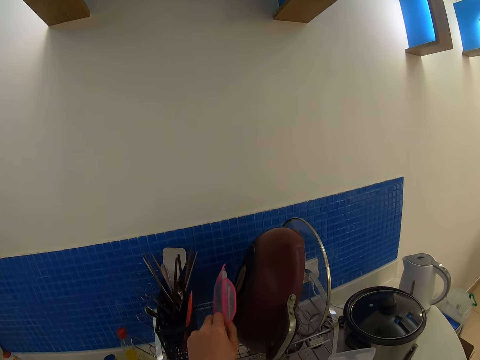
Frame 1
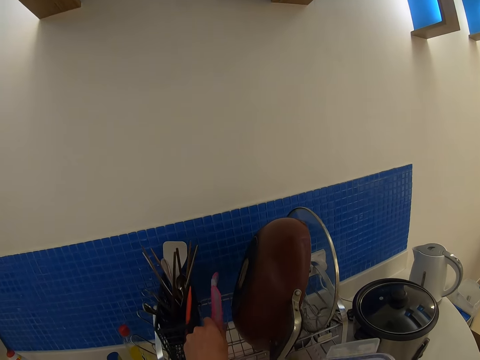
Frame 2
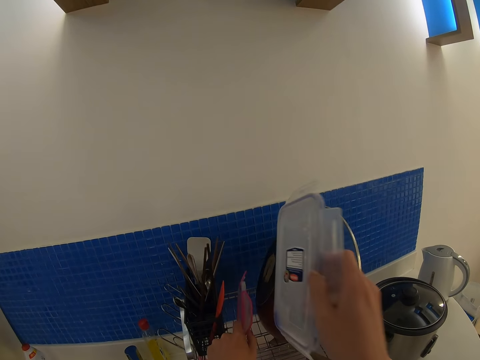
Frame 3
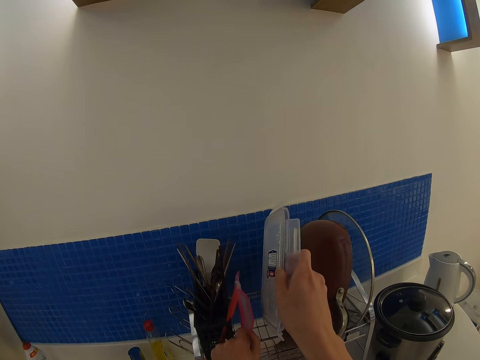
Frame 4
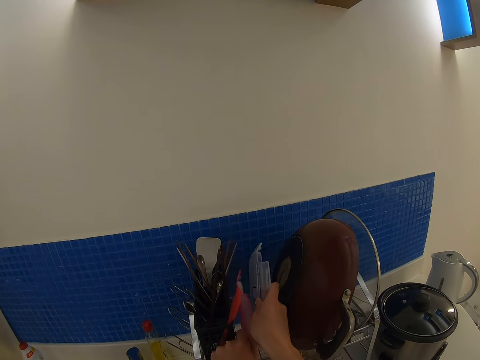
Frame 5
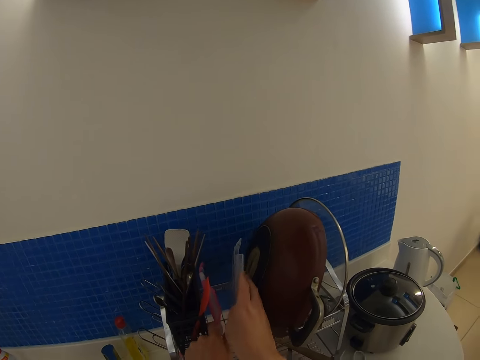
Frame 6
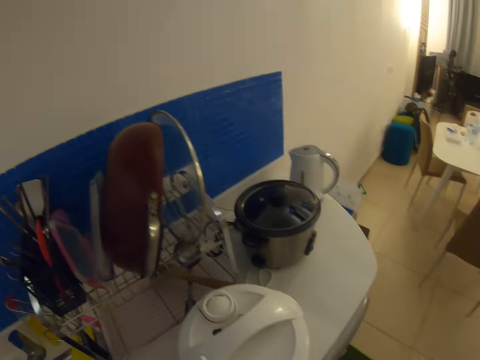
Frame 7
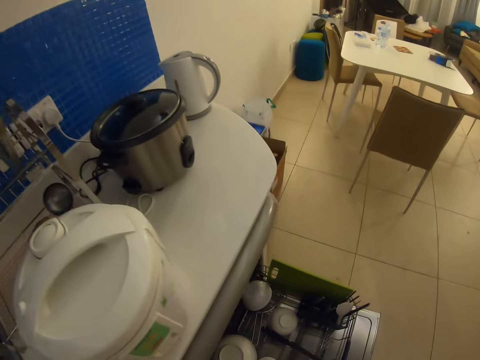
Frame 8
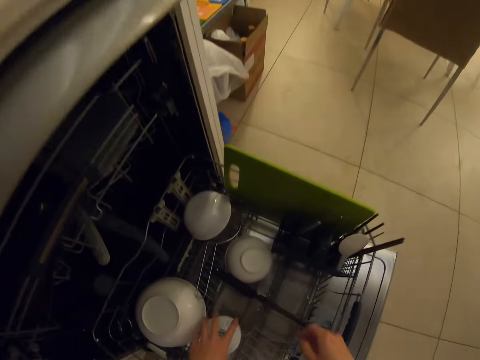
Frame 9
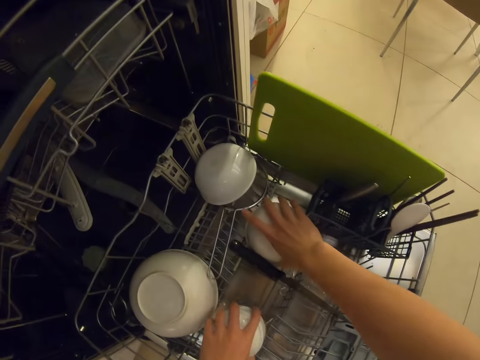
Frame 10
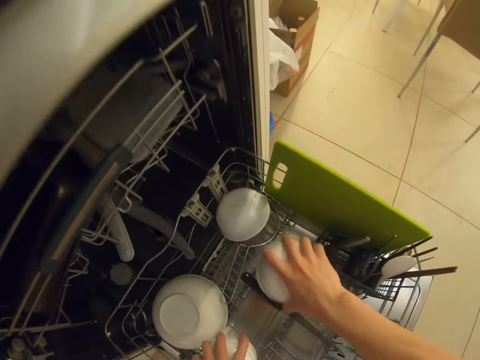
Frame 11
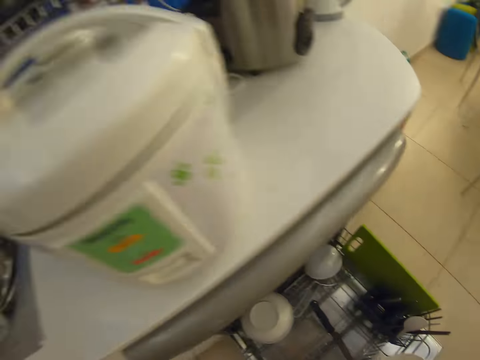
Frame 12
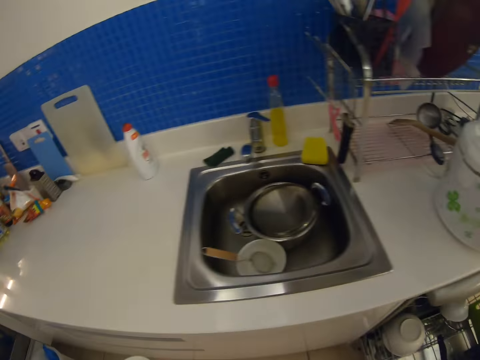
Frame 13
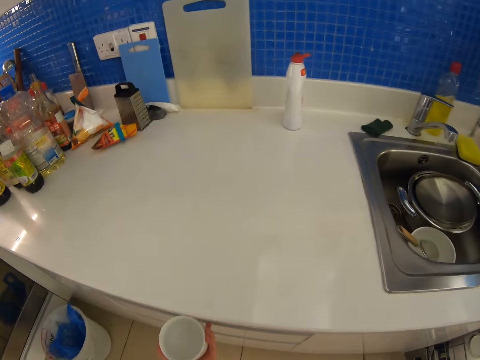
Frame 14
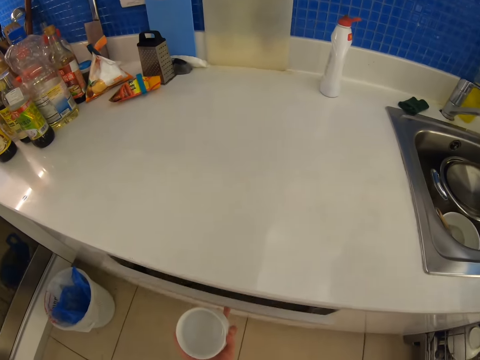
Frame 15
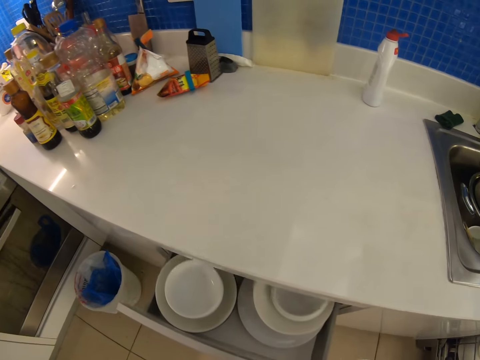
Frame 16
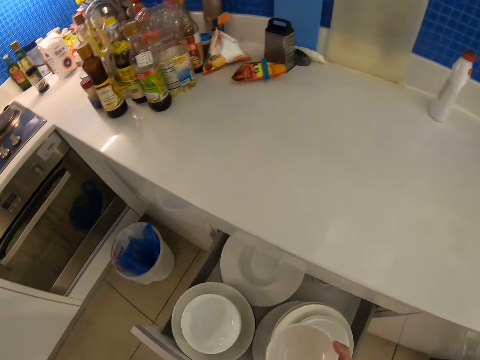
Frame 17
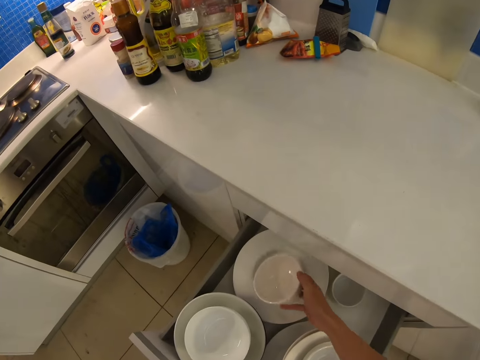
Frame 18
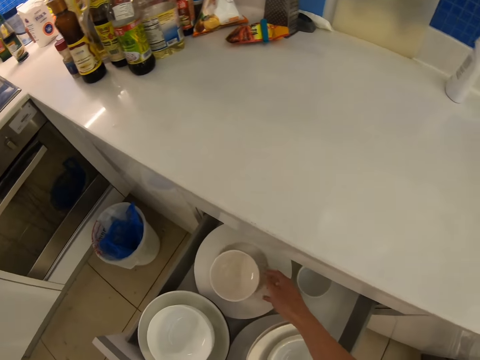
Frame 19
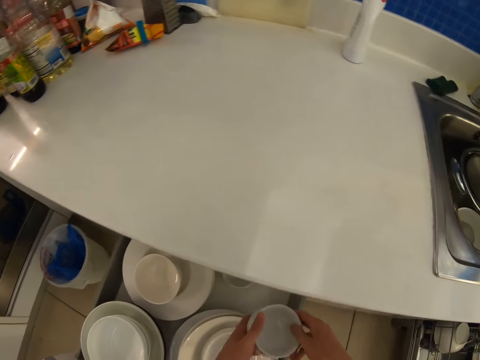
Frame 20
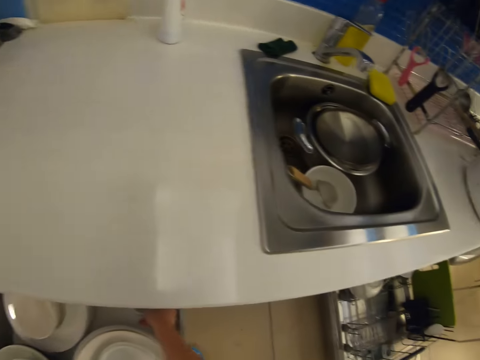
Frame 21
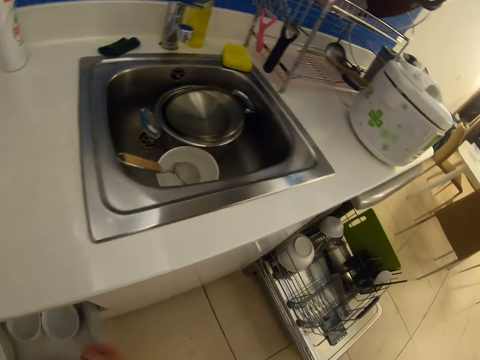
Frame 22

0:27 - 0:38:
The camera wearer puts the lid on the dish rack. They pick the bowls from the dish washer machine and put them in a rack. They open the cabinet drawer and put the bowls in the cabinet drawer.

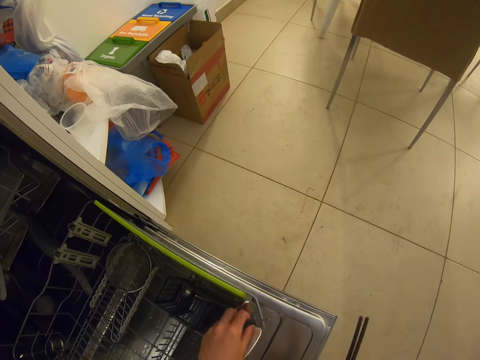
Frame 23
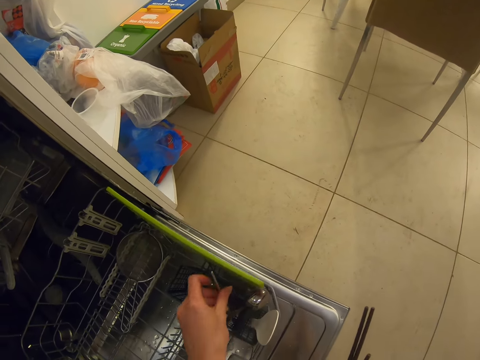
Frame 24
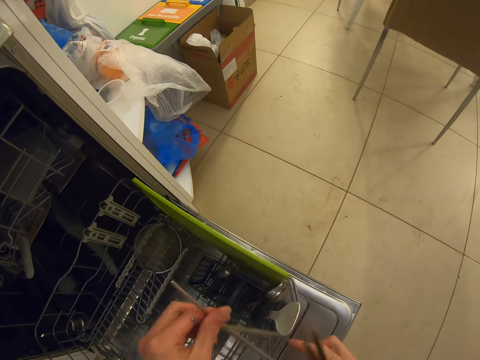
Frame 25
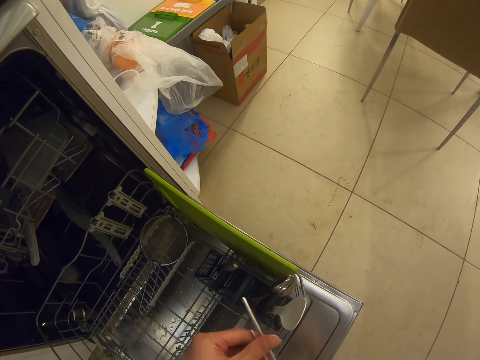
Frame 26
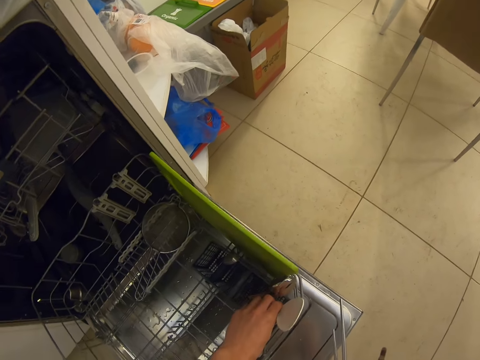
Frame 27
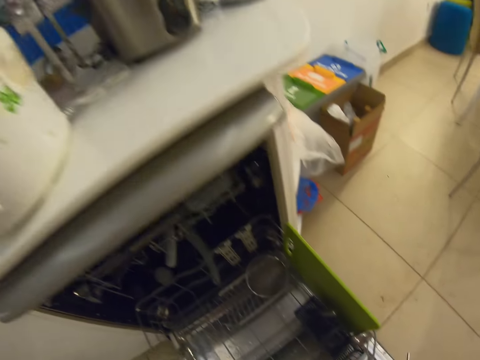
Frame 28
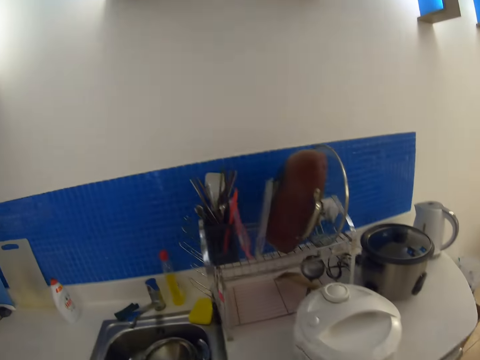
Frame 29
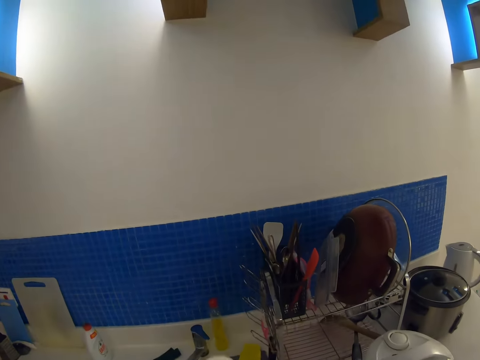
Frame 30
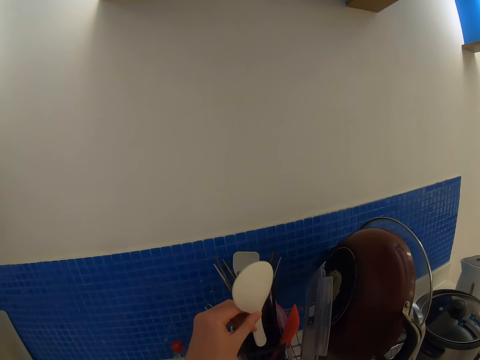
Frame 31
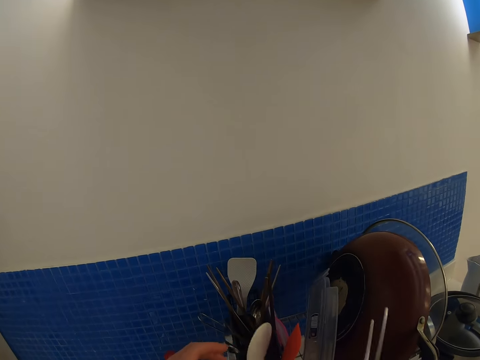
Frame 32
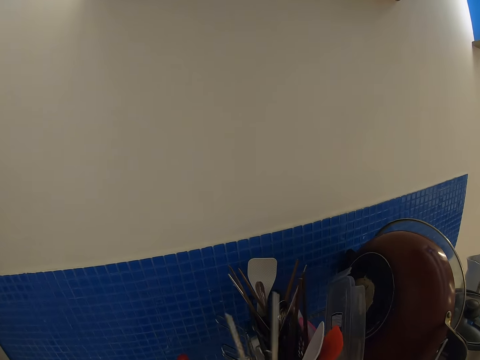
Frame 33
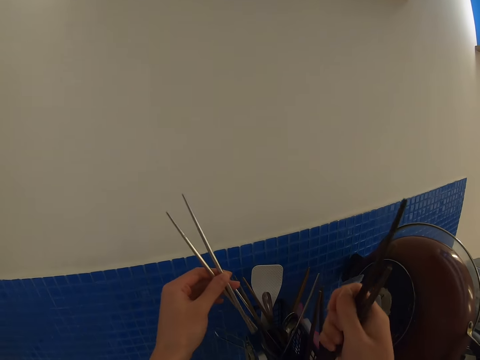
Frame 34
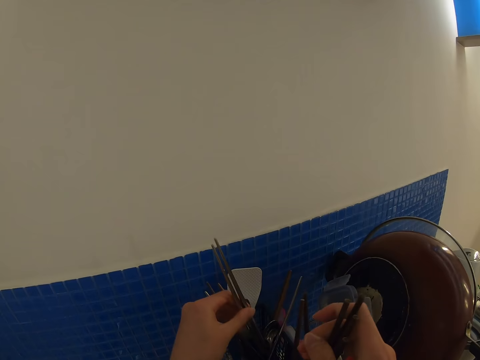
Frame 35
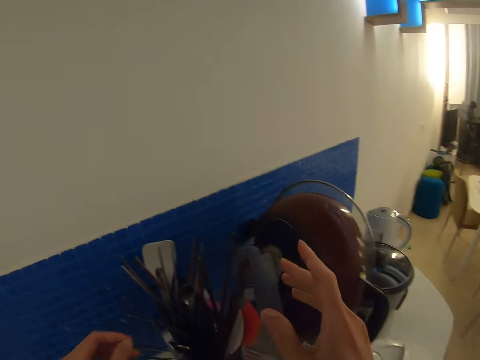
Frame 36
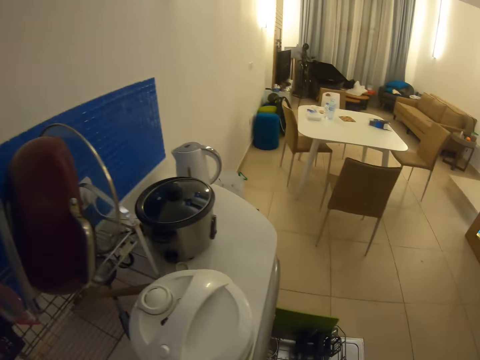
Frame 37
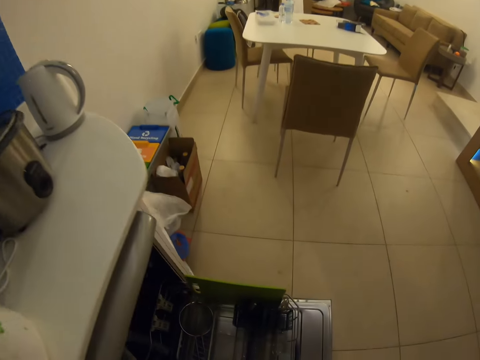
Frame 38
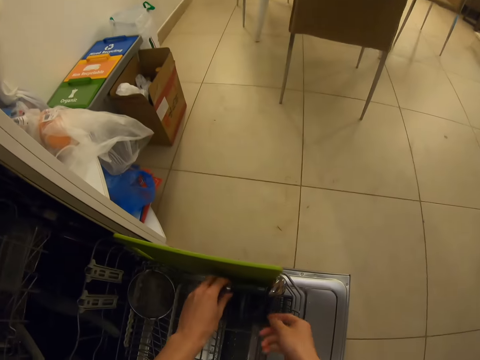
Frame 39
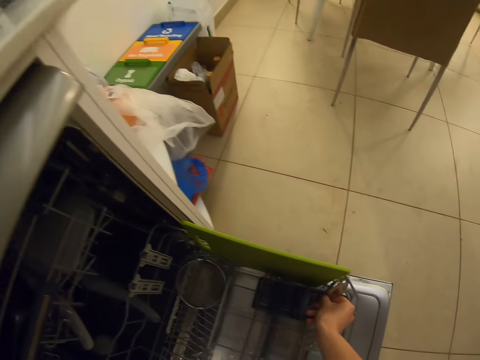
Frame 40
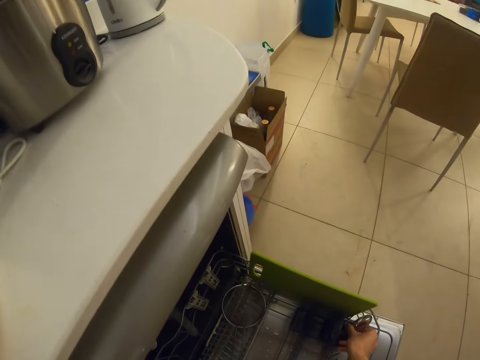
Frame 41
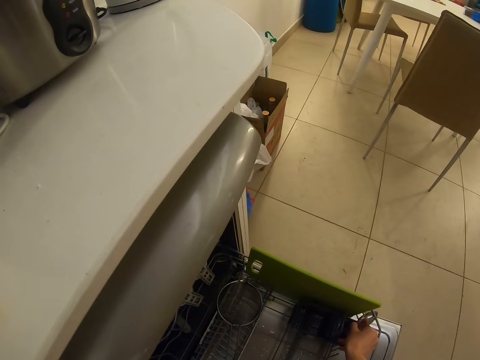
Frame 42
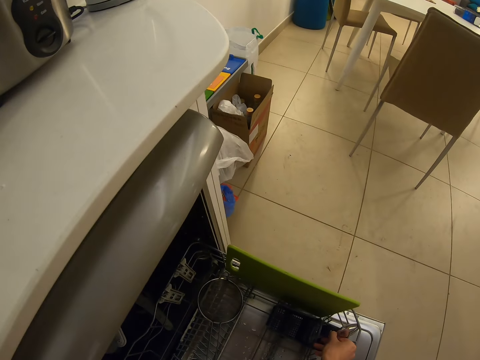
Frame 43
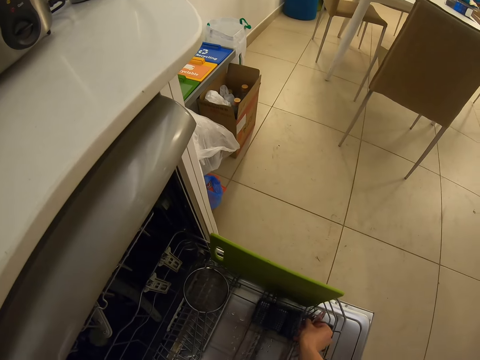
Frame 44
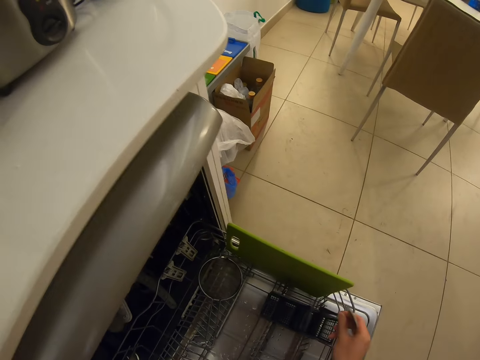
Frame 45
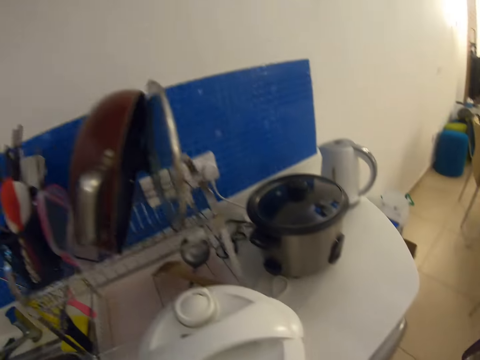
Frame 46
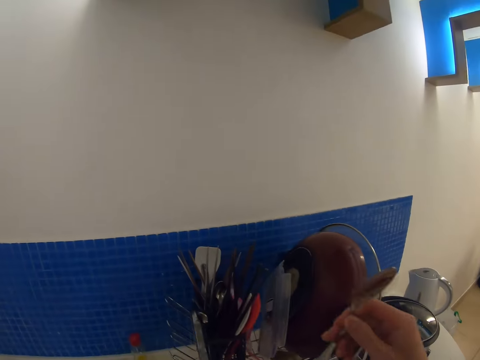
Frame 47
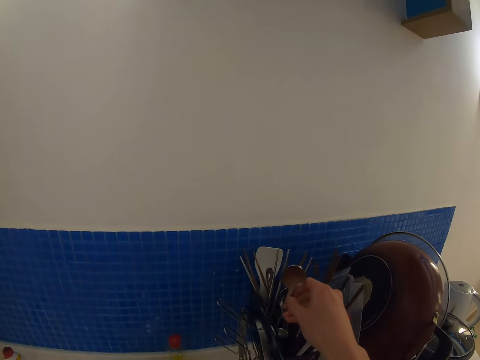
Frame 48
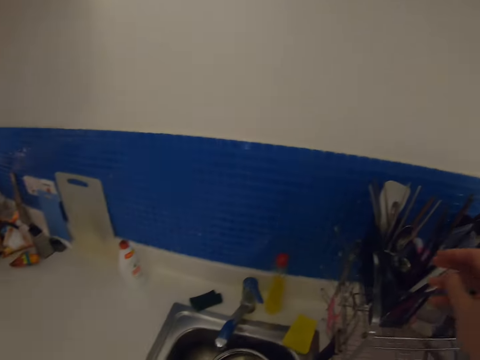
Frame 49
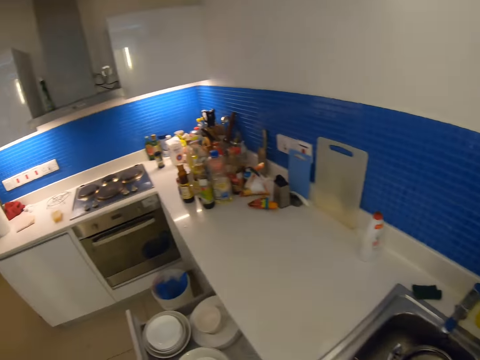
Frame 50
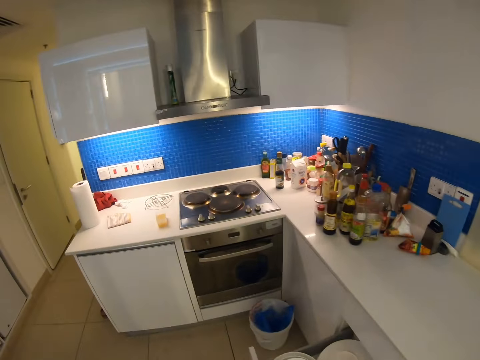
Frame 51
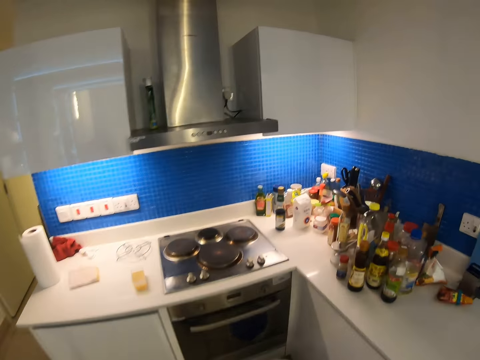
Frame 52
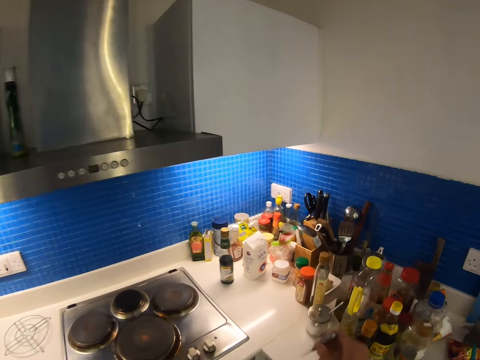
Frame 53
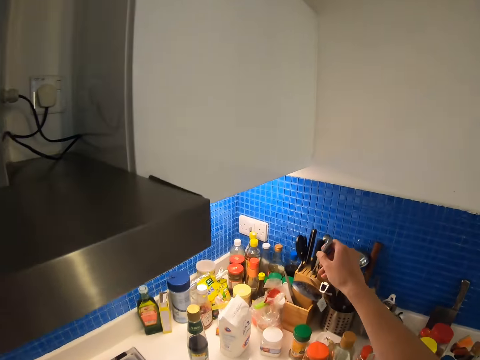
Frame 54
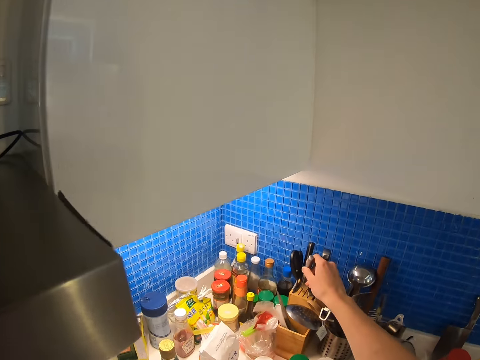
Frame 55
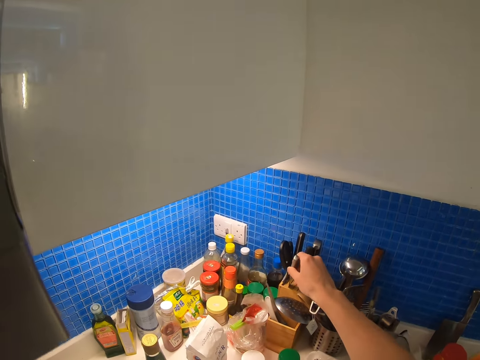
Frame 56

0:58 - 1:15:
The camera wearer picks the chopping sticks from the dish machine. They put the serving spoon in the knife holder pack. They put the chopping sticks in the knife pack. They pick the spoons from the dish washer machine and put the spoons in the knife pack.
